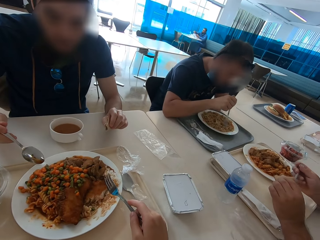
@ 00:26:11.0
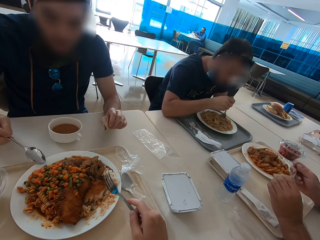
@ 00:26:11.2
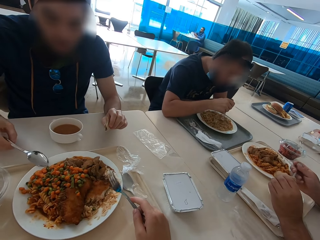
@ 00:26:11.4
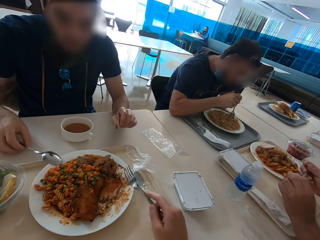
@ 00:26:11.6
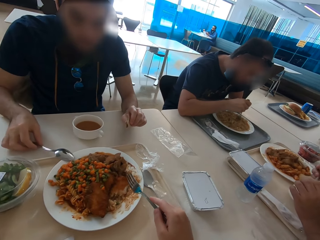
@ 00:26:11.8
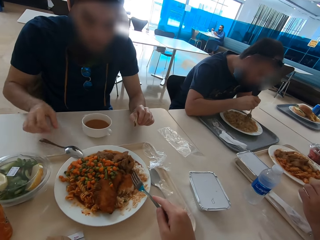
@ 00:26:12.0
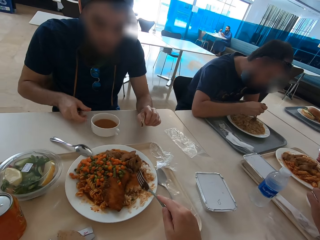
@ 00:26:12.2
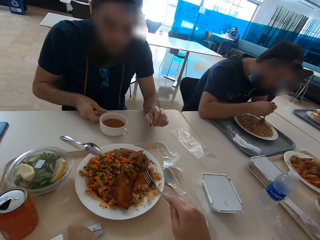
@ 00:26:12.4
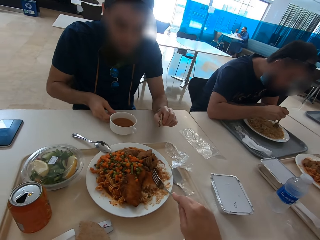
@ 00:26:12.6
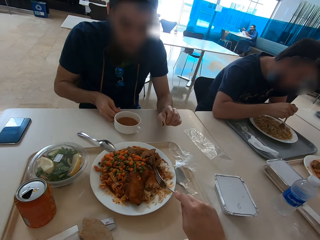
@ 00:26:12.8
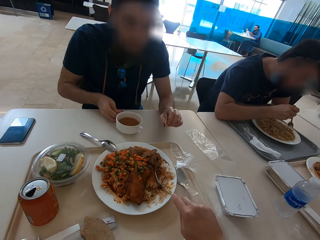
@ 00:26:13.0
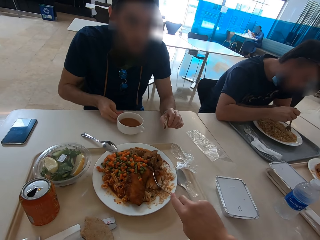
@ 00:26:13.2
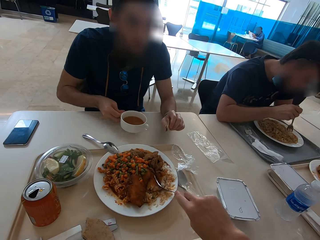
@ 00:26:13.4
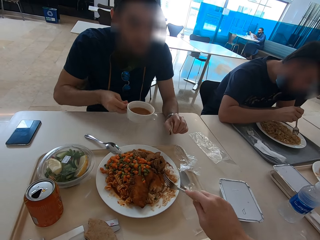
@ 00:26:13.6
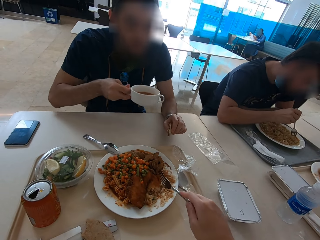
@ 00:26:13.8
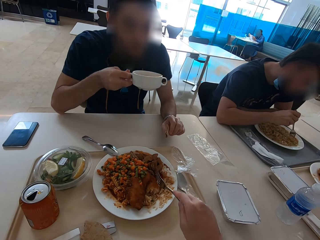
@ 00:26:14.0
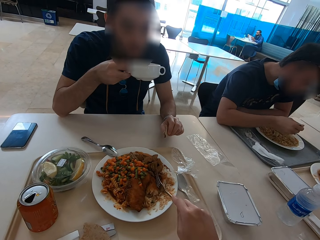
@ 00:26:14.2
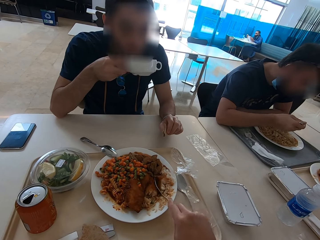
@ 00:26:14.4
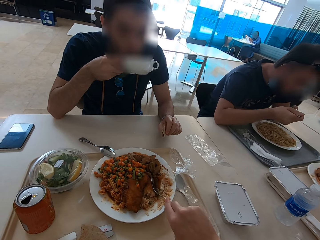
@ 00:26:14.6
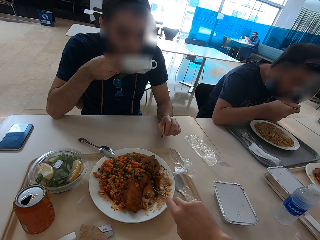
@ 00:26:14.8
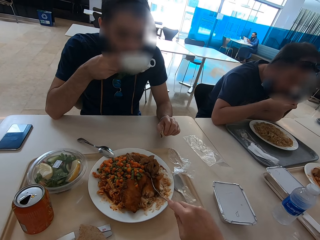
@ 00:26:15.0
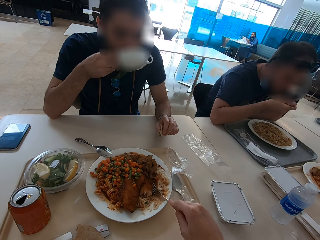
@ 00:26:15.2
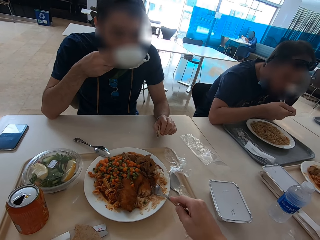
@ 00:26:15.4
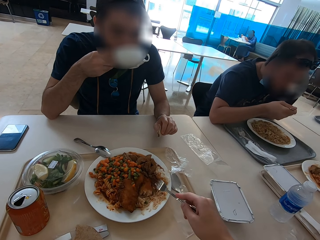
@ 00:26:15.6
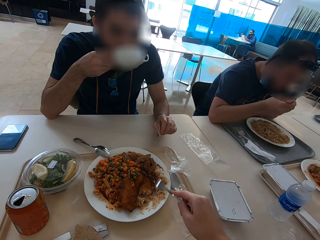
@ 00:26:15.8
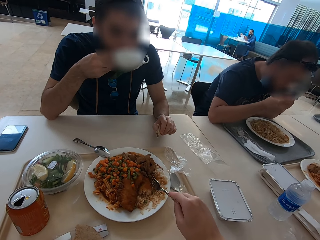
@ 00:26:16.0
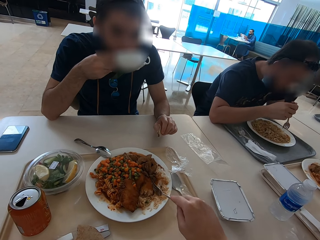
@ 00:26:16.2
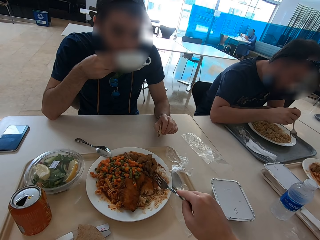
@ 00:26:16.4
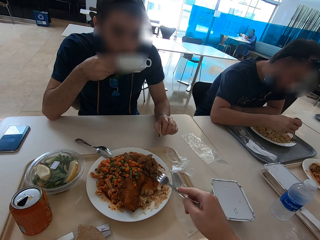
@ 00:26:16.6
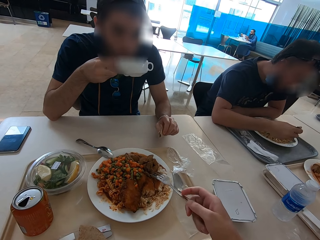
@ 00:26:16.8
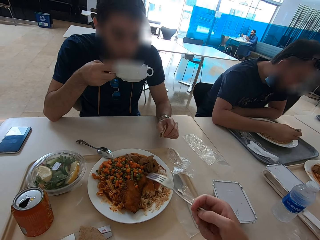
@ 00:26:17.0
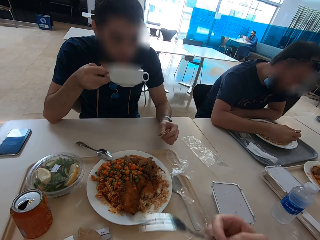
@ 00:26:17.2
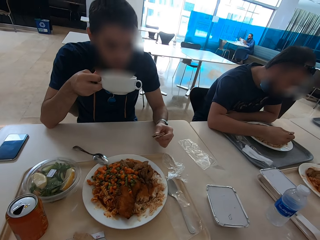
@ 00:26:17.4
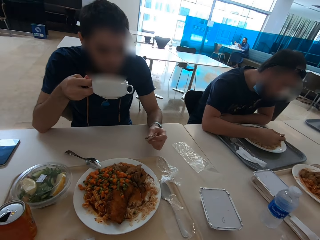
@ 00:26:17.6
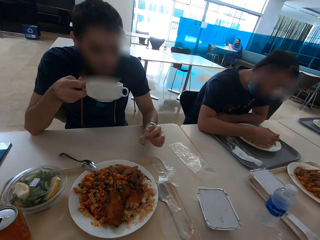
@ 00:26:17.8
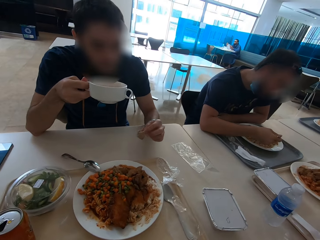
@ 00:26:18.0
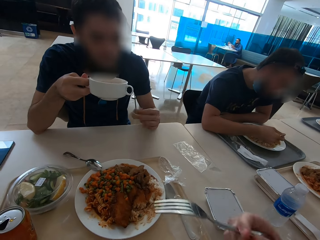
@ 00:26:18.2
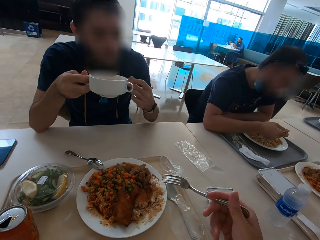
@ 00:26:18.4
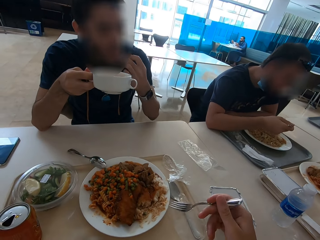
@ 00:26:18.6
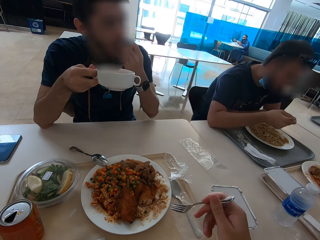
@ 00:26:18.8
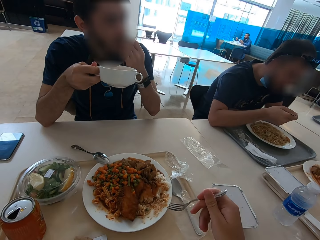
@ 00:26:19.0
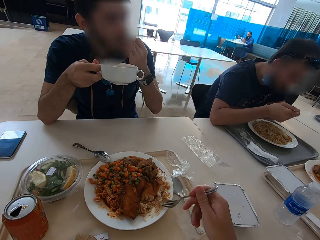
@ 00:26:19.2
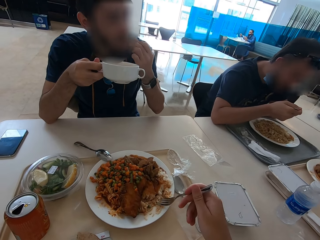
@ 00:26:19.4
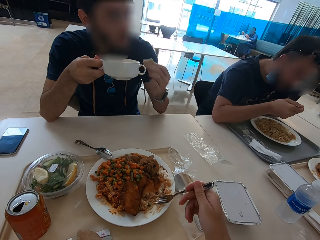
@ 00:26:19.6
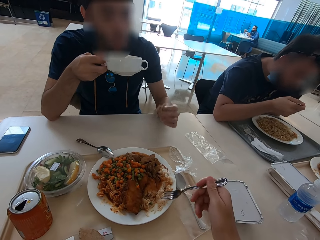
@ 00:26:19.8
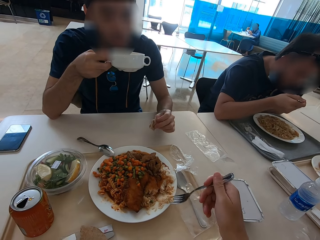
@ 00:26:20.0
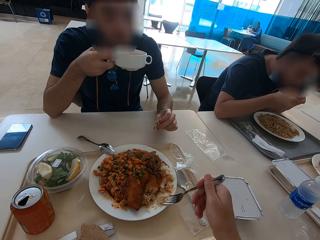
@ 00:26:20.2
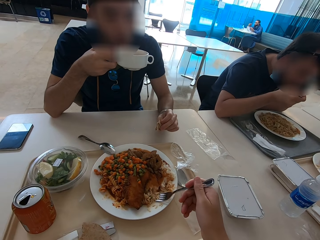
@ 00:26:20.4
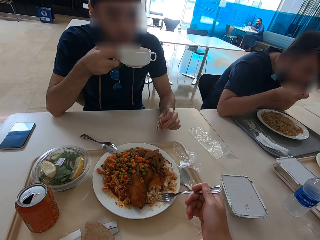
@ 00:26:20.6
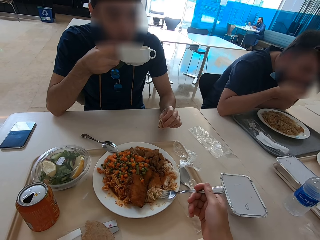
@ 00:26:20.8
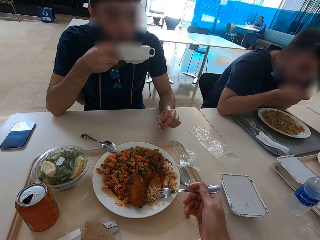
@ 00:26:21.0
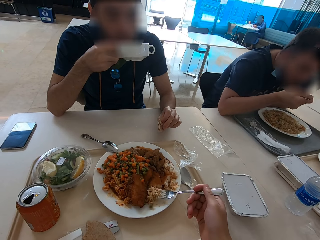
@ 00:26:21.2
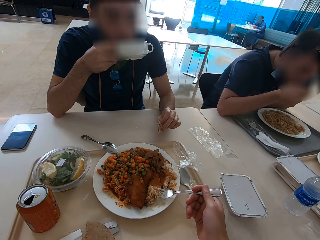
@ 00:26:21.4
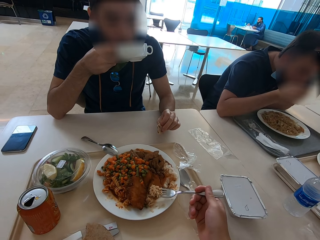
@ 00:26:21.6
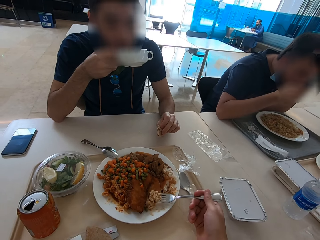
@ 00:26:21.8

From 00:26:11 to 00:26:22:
A man places the spoon on the plate. The camera wearer eats, and scoops food. The man drinks soup from the soup bowl. The man eats food. The camera wearer scoops food. The man eats a tortilla.

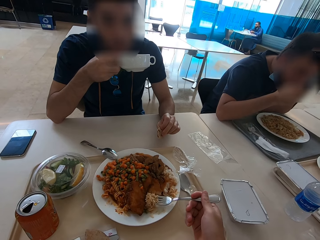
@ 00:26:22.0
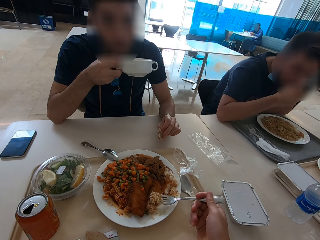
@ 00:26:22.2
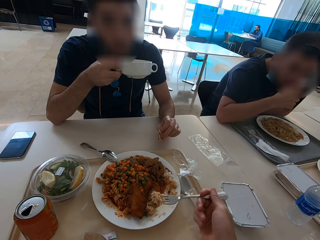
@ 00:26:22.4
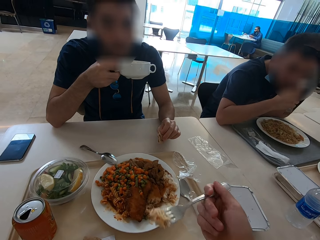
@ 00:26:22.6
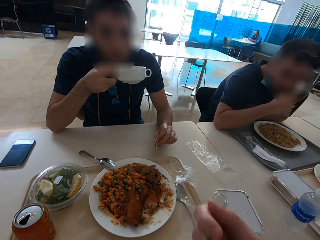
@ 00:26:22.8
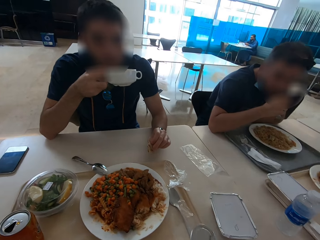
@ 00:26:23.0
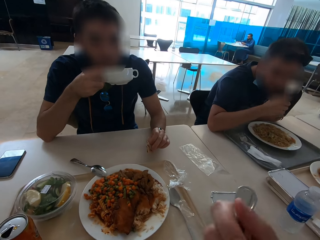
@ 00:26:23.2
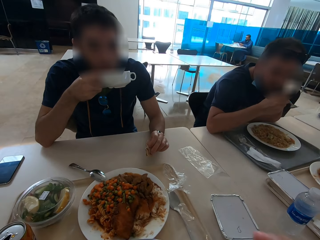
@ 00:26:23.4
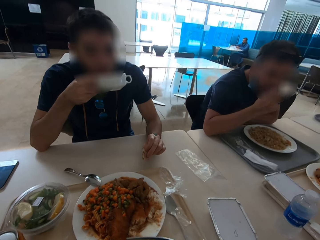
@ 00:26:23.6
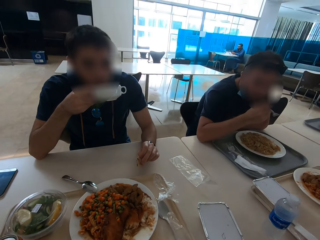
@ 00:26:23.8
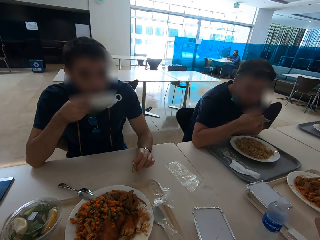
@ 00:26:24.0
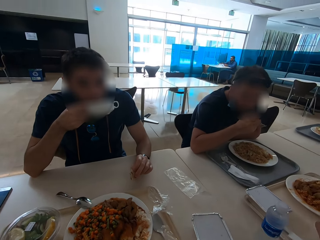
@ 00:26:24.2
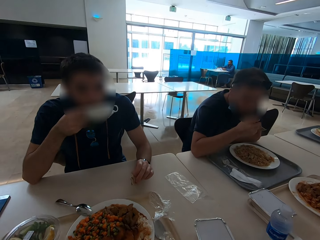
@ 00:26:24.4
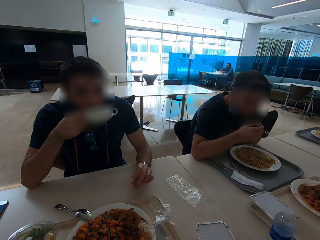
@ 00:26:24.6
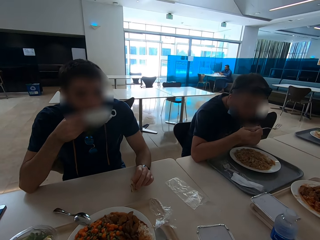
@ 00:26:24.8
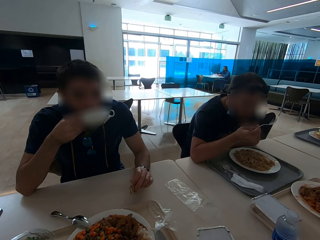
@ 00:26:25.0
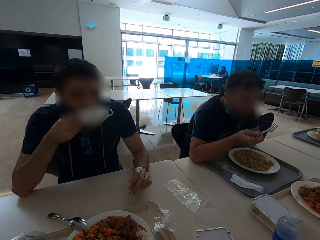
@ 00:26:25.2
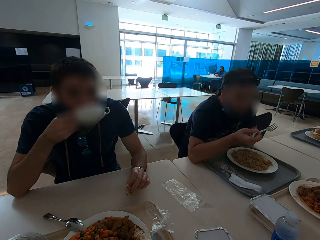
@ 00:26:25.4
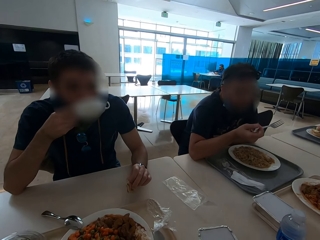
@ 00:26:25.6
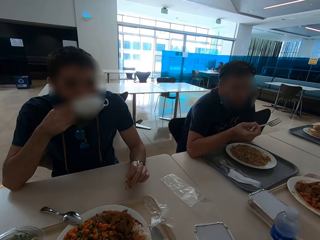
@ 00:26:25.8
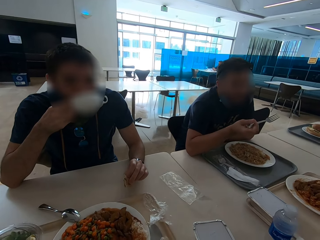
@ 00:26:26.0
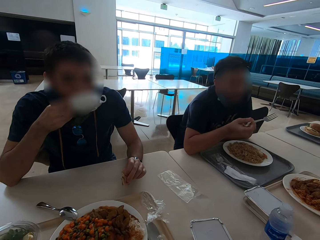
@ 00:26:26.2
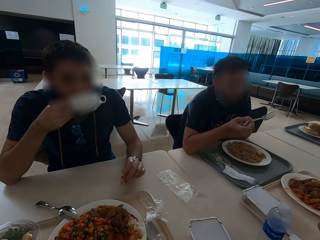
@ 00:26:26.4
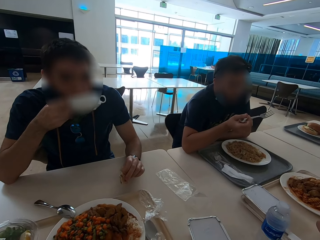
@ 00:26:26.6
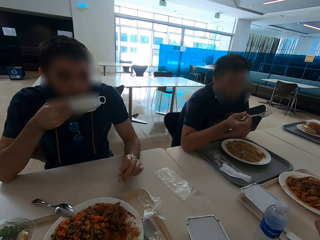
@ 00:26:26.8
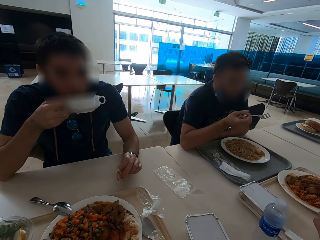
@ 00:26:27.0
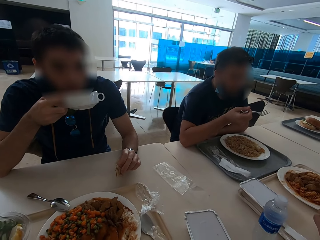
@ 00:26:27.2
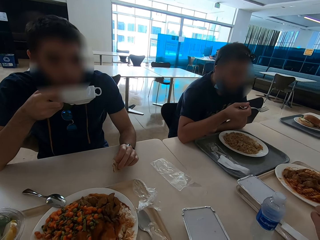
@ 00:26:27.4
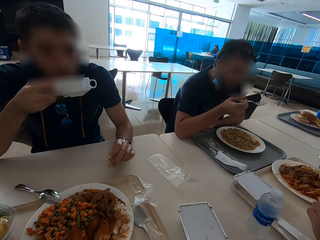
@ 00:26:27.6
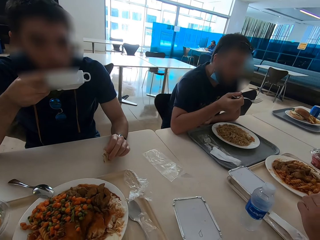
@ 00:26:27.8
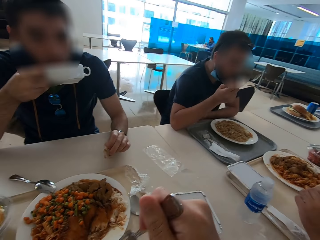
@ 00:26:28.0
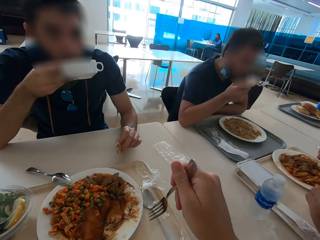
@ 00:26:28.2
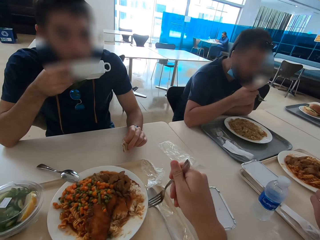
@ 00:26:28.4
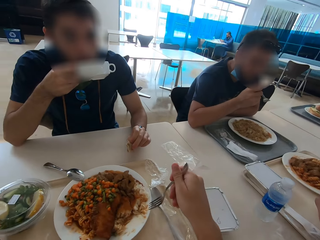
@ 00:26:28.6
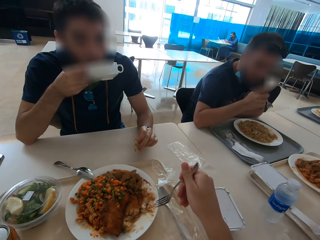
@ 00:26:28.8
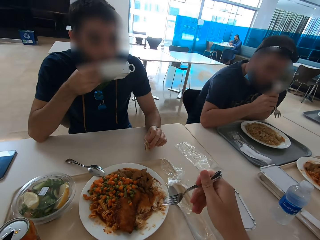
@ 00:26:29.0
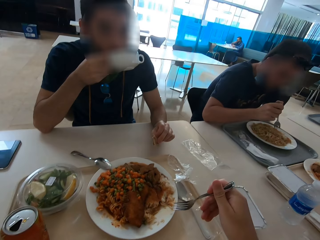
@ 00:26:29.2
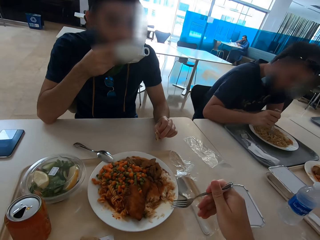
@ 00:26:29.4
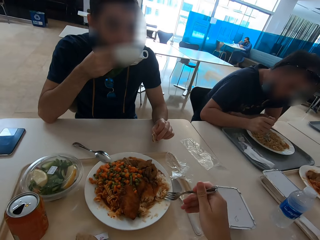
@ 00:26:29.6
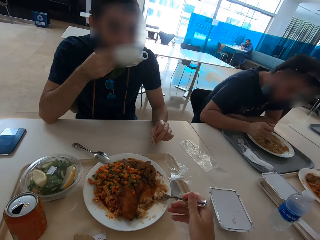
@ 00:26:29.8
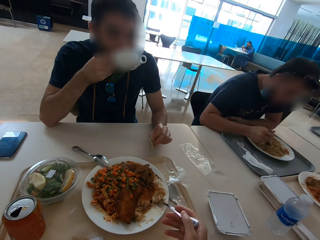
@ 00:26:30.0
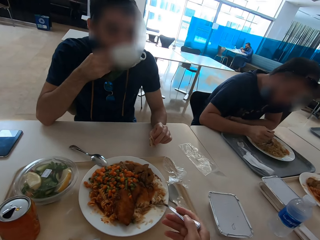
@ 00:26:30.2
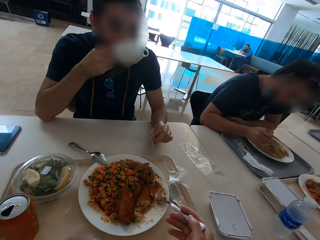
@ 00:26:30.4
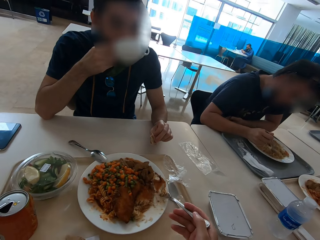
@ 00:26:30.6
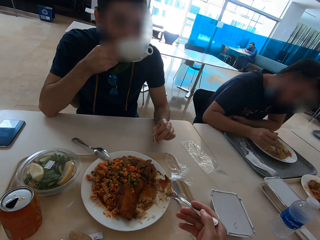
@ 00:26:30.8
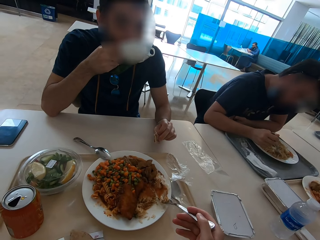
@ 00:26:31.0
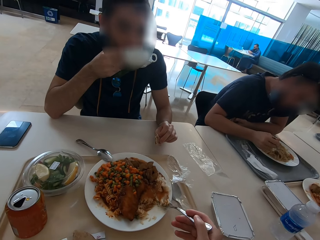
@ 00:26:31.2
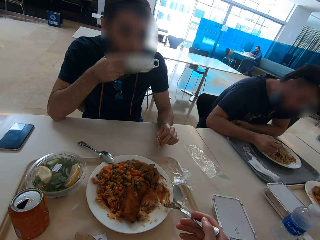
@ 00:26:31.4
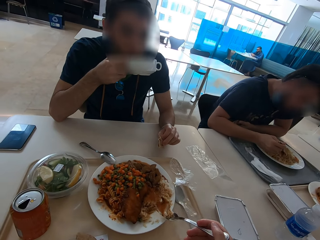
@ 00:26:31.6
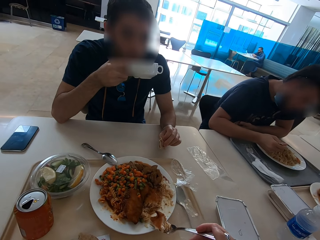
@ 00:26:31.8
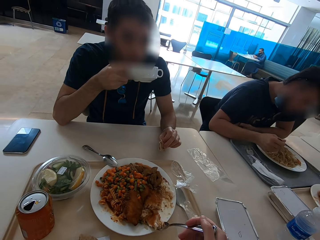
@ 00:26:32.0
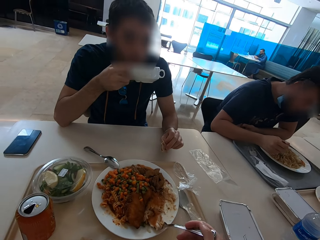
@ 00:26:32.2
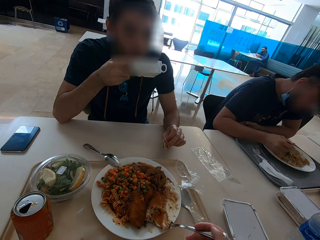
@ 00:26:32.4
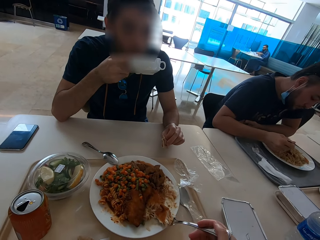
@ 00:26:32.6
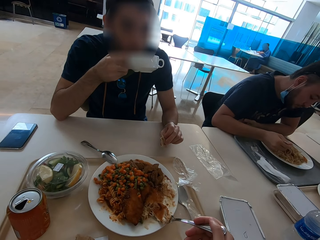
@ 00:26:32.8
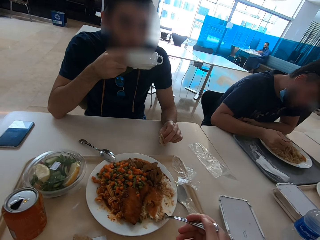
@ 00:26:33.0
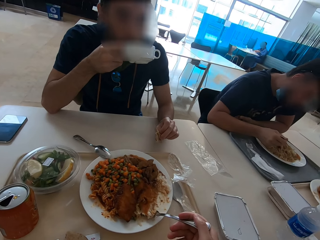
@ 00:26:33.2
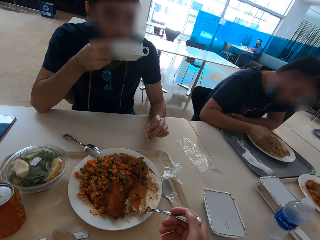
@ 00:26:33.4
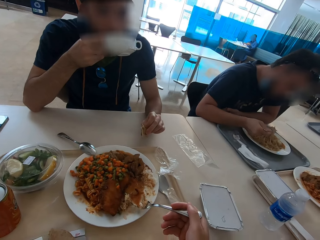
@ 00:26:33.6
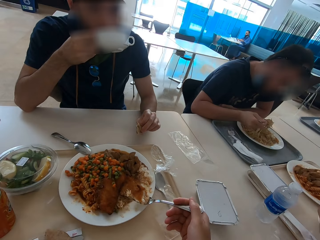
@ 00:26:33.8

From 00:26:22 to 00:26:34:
The camera wearer eats food. They scoop food.
